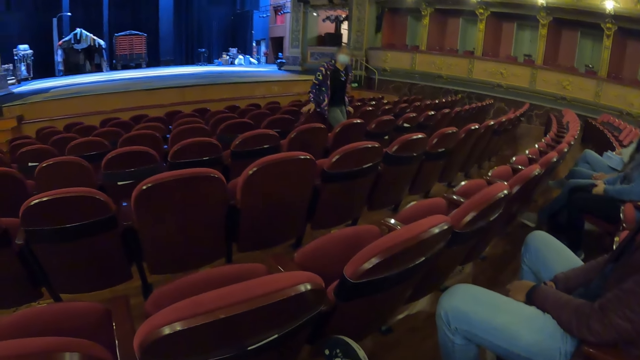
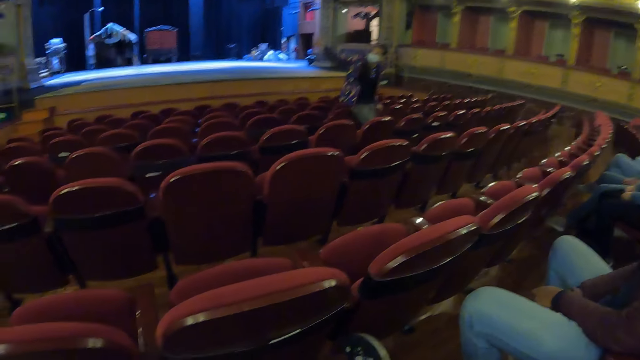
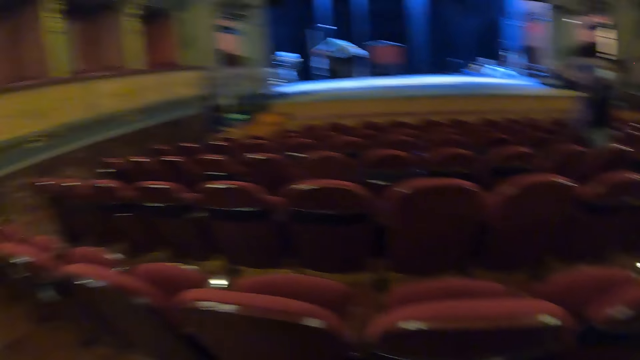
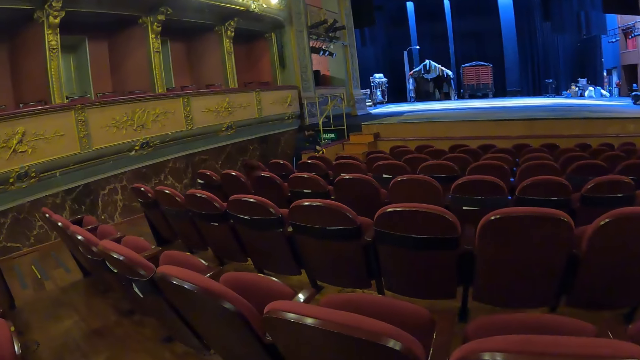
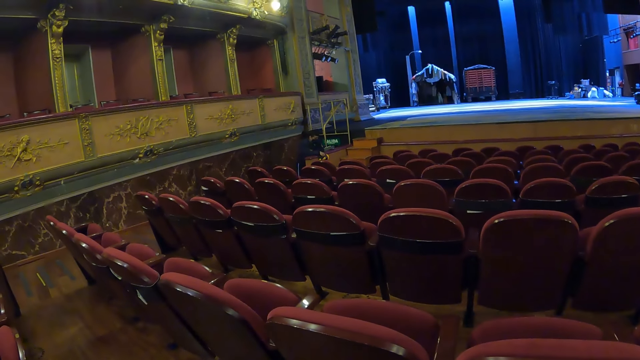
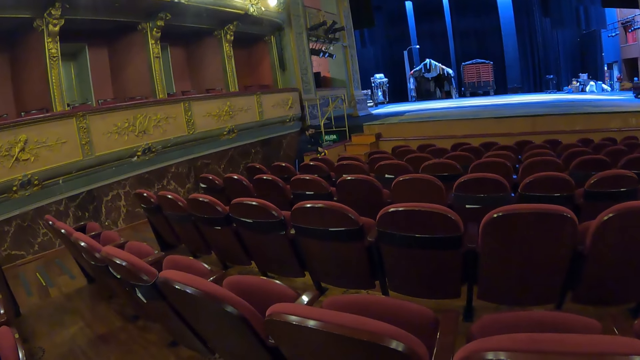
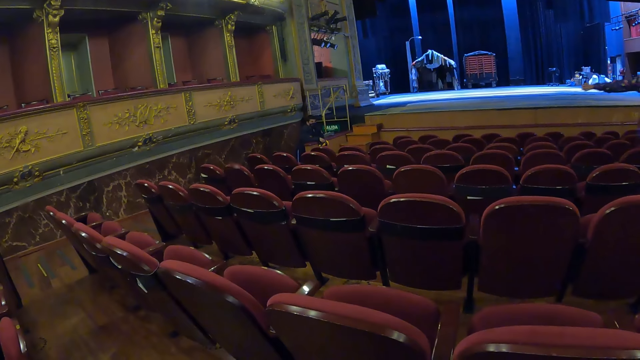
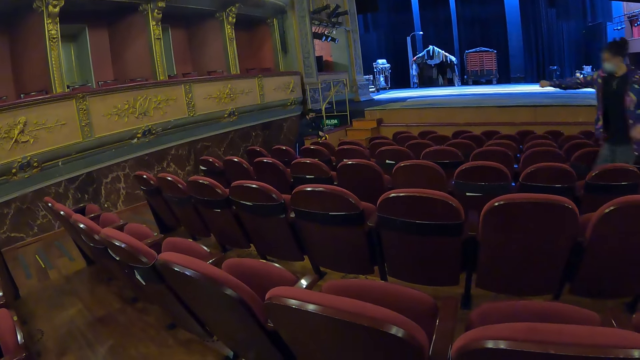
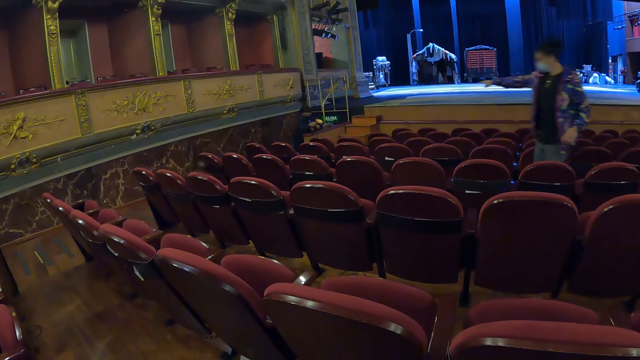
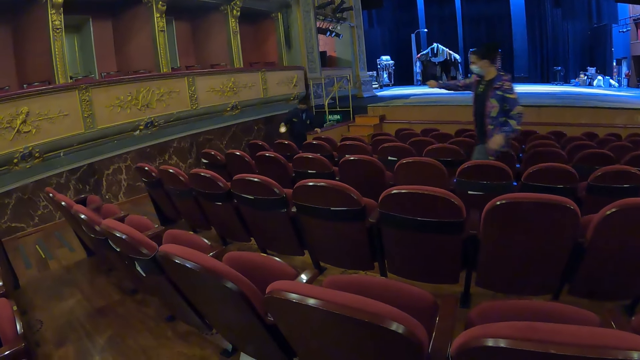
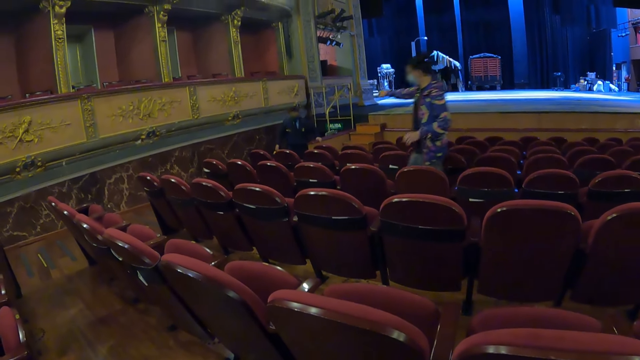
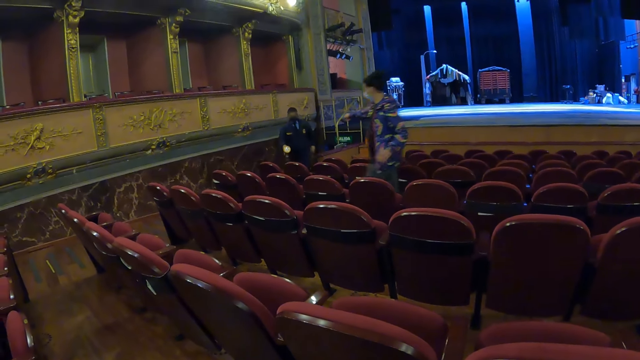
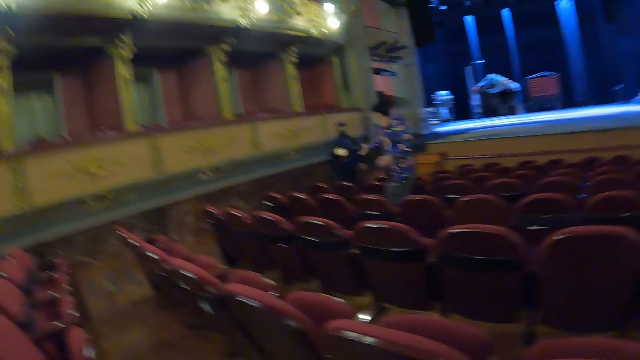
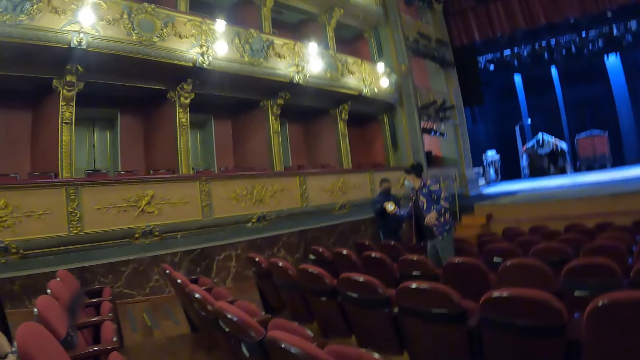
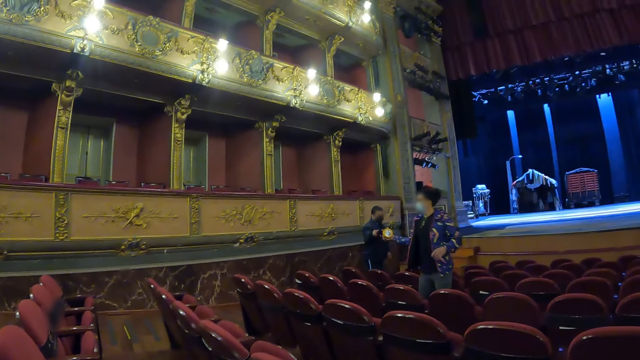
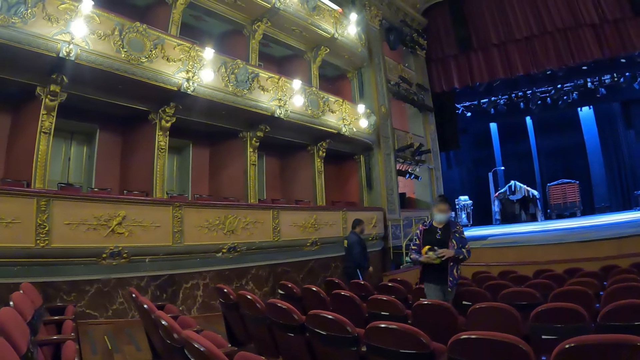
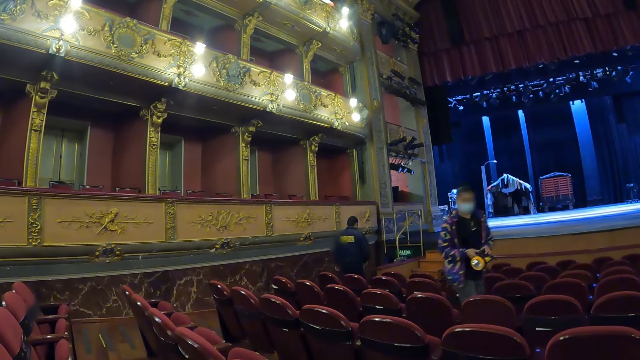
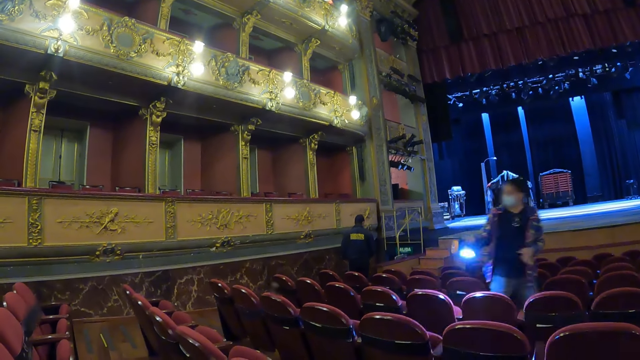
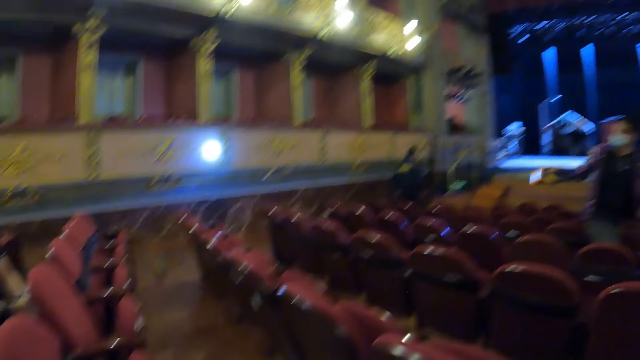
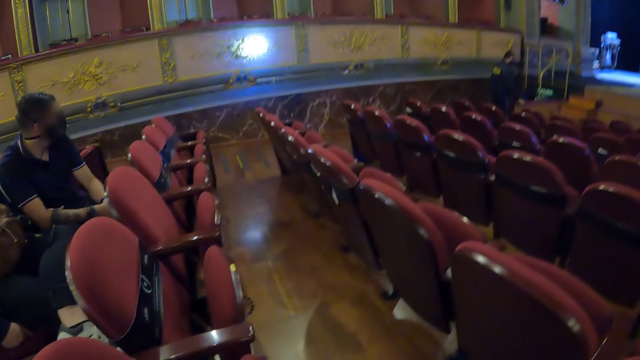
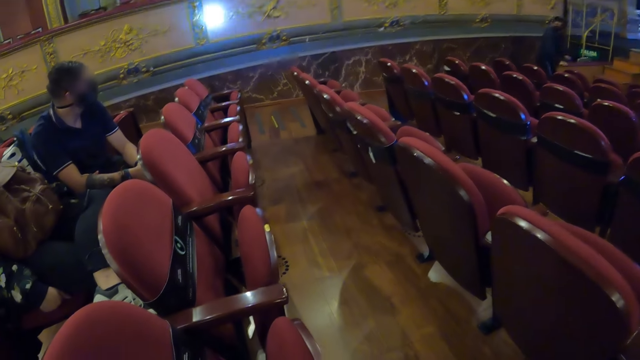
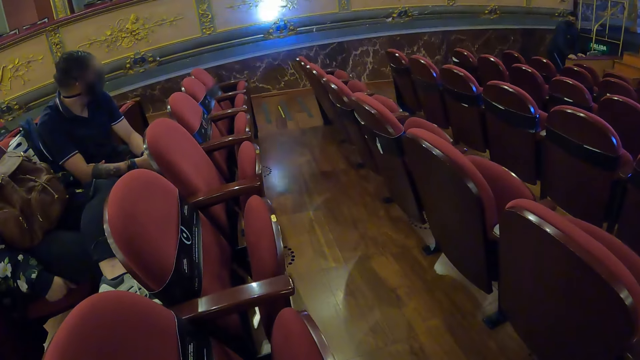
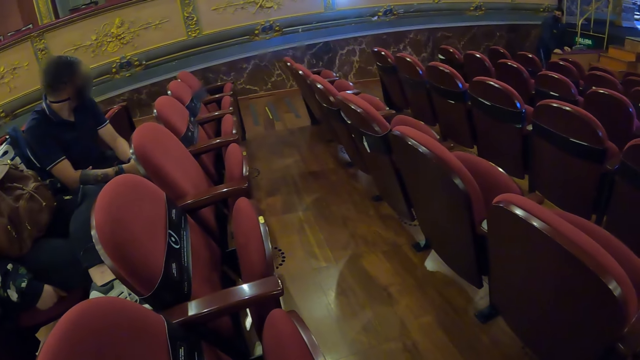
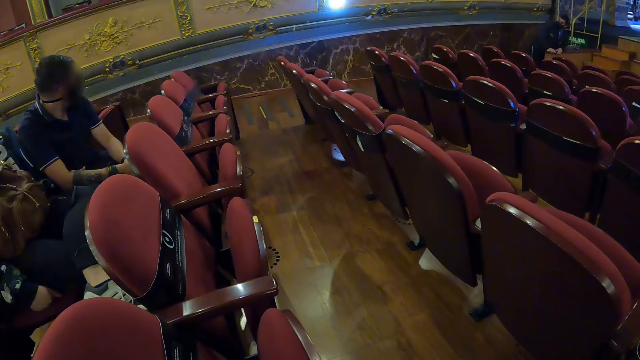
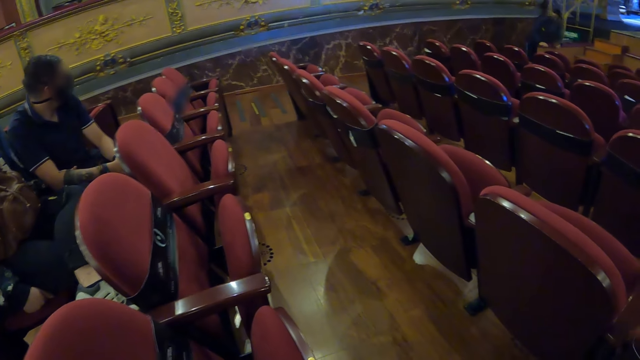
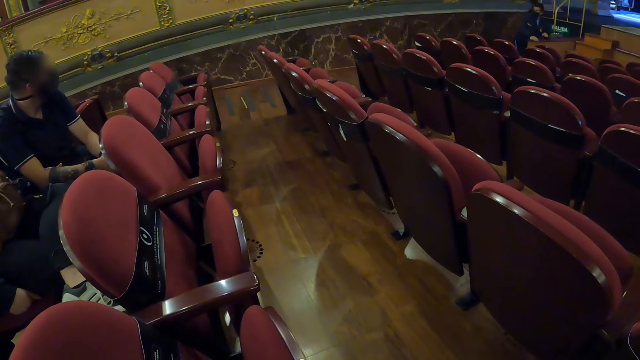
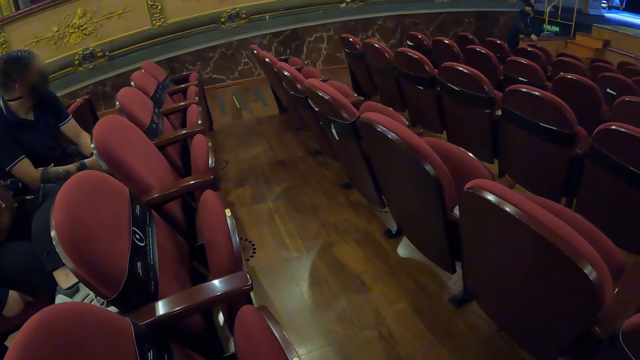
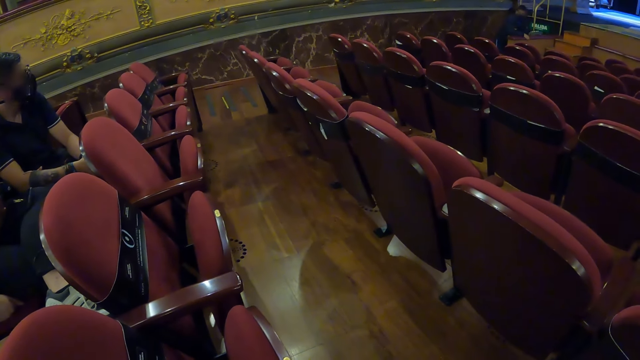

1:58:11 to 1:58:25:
A woman uses gestures. The woman points in the auditorium. The camera wearer stares in the auditorium. The woman walks towards a man. The woman picks a torch from the man. The woman walks around. The woman lights the torch. The woman illuminates the wall with the torch. The camera wearer stares in the auditorium.

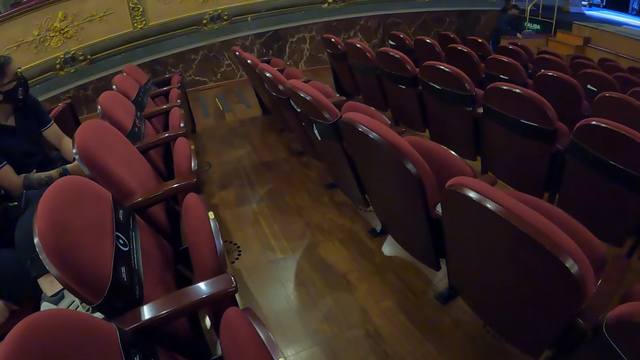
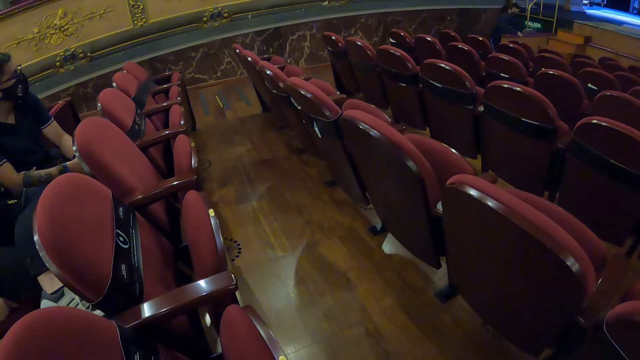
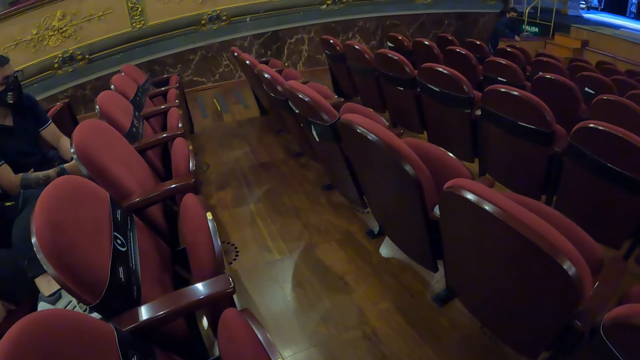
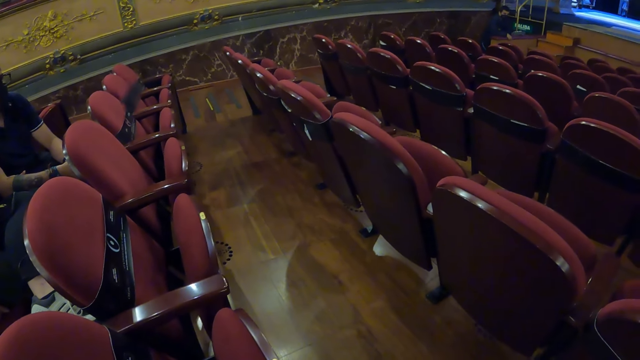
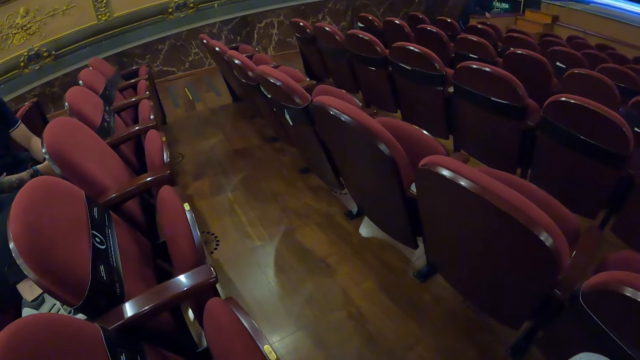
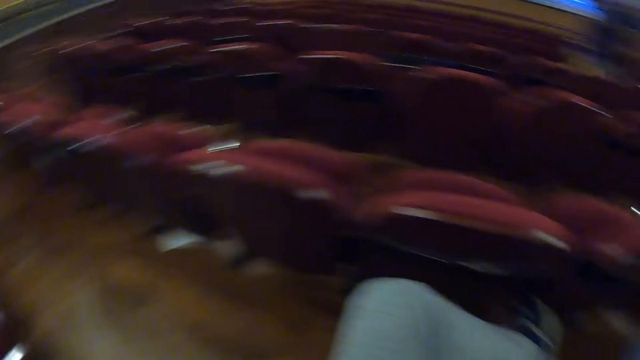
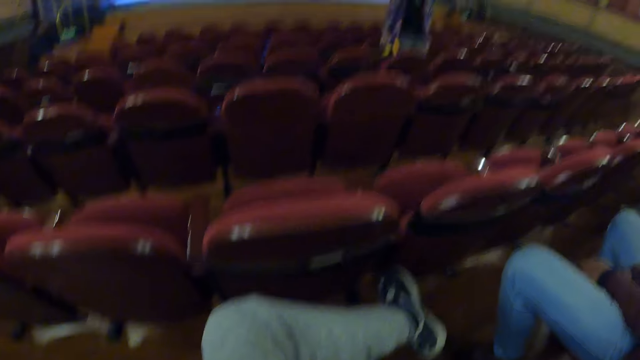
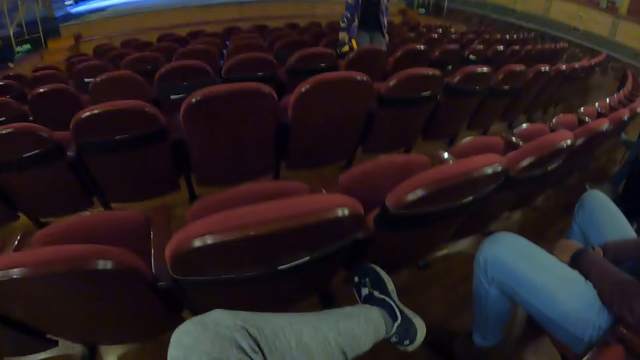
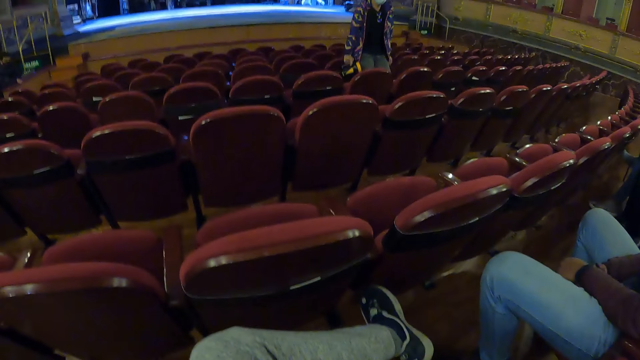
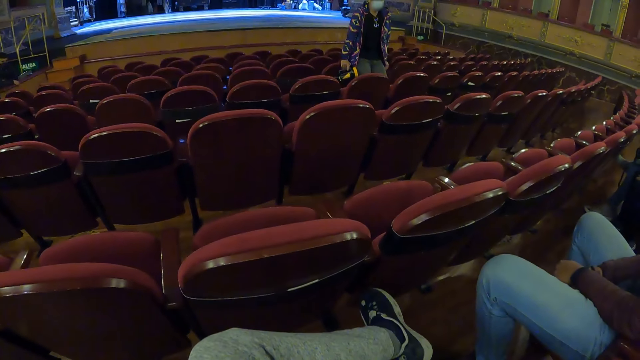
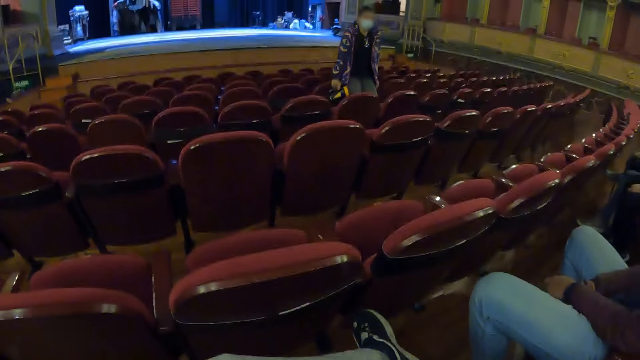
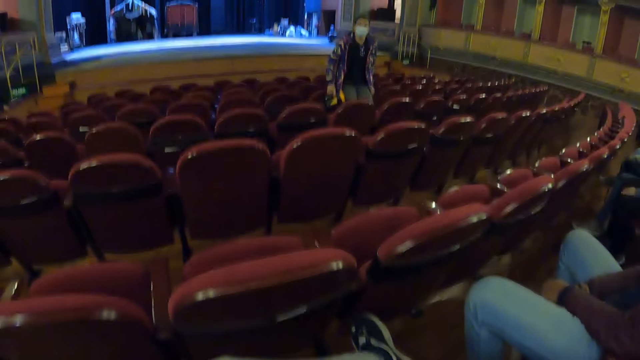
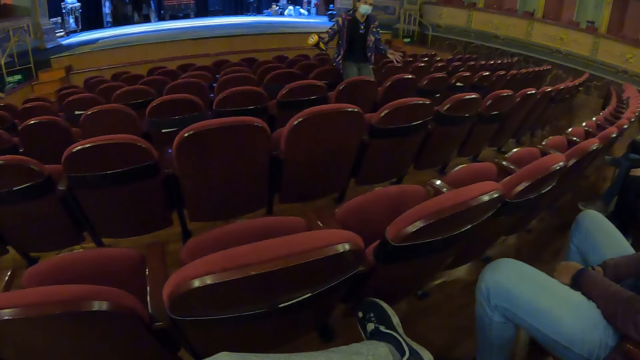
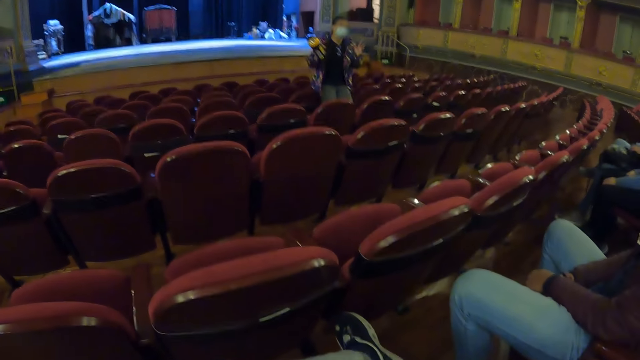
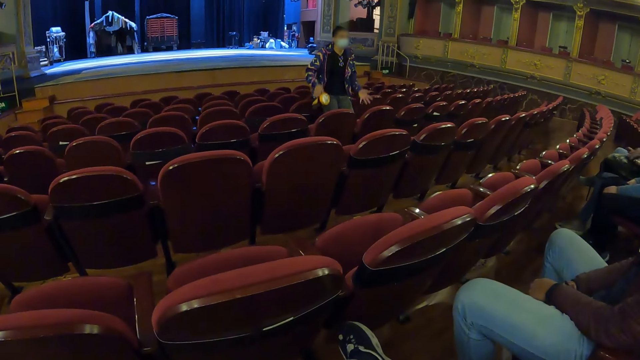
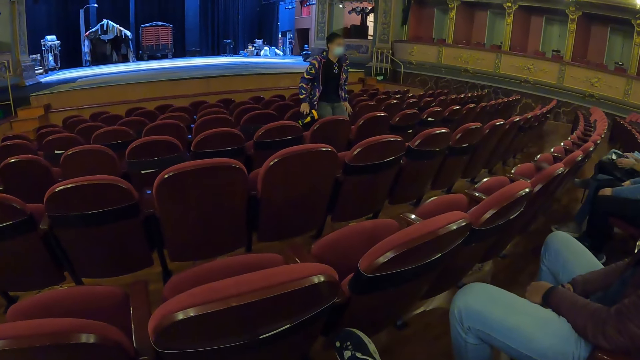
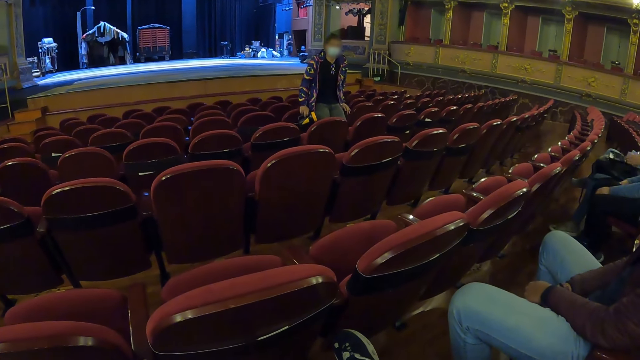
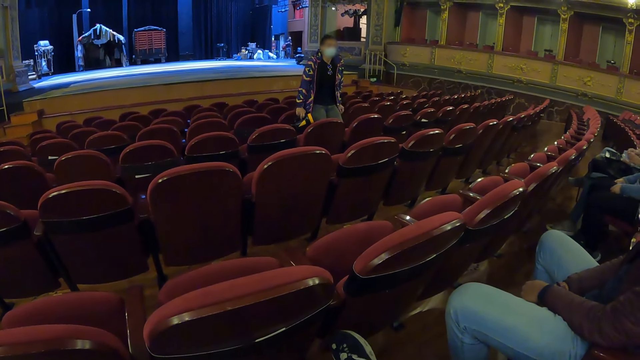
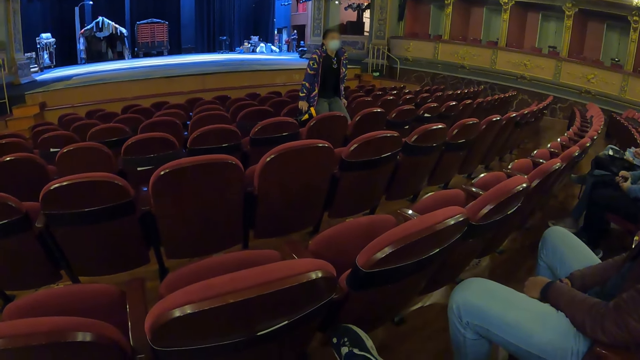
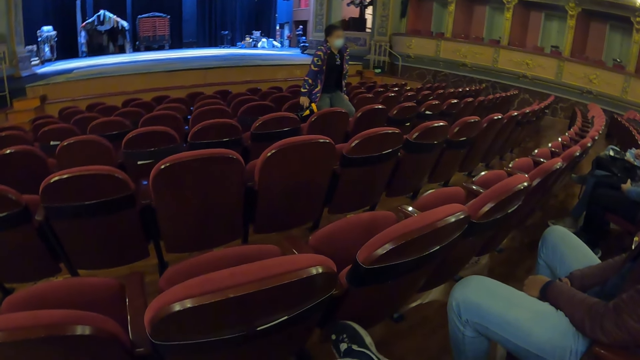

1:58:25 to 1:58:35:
A man sits on a chair close to the camera wearer. A woman looks around. The woman gestures in the auditorium. The woman looks around.
